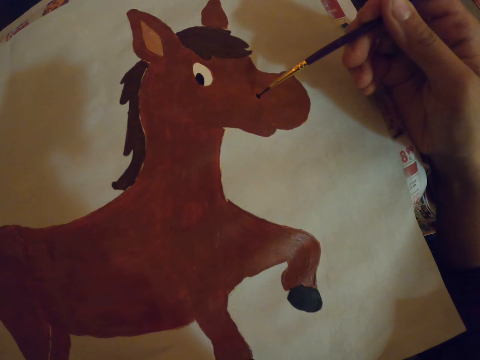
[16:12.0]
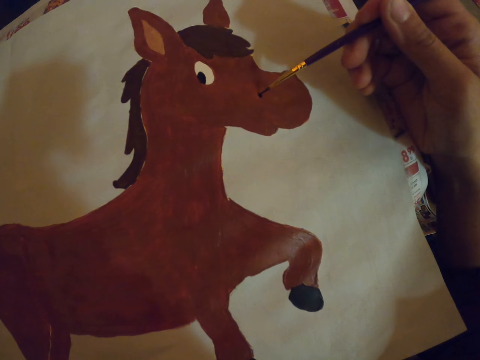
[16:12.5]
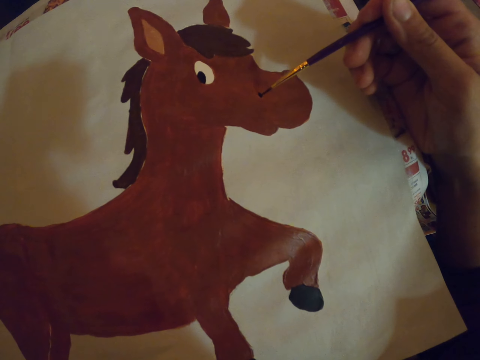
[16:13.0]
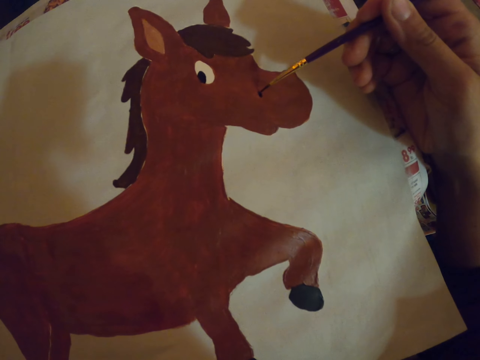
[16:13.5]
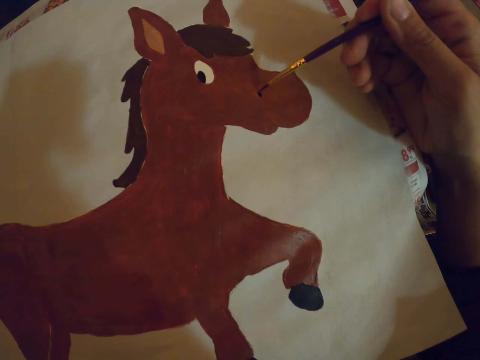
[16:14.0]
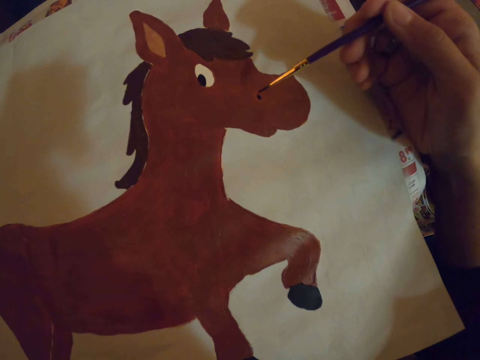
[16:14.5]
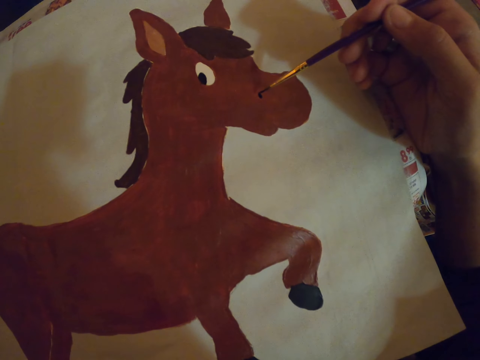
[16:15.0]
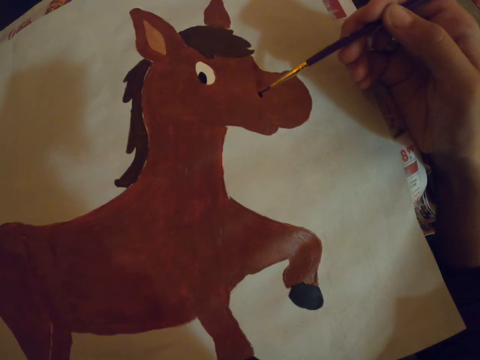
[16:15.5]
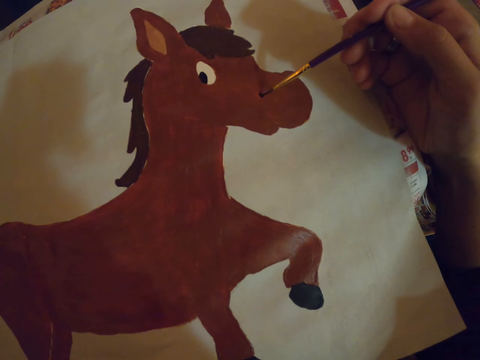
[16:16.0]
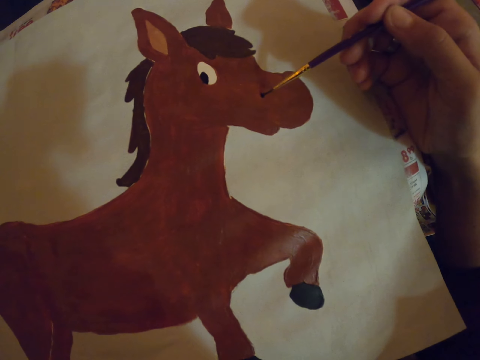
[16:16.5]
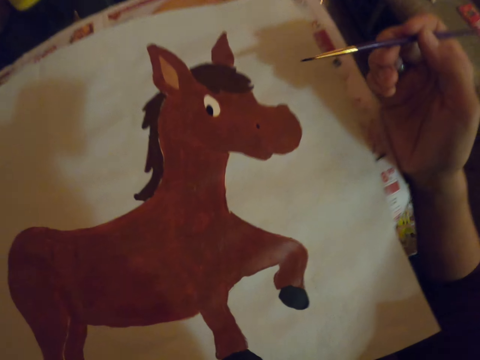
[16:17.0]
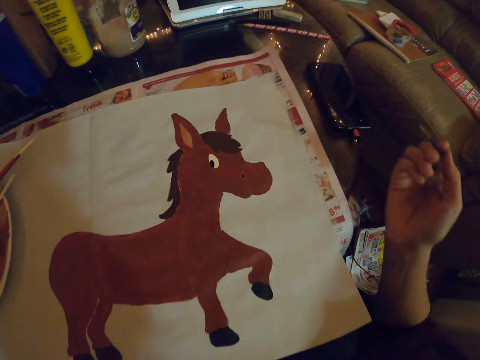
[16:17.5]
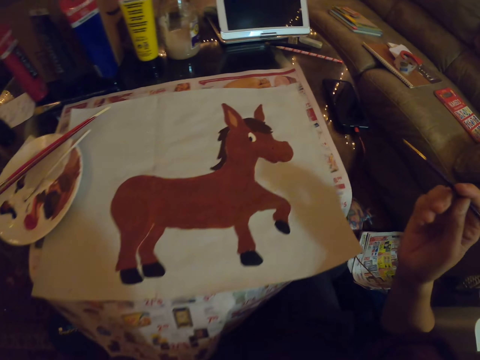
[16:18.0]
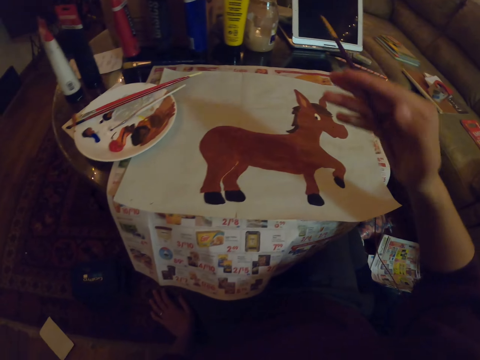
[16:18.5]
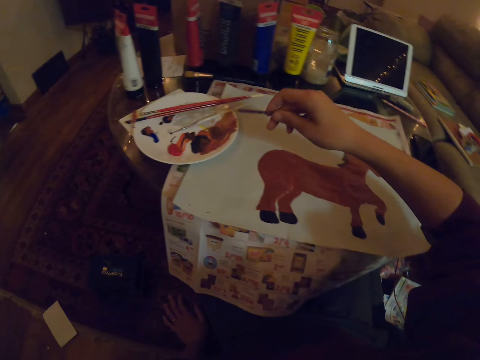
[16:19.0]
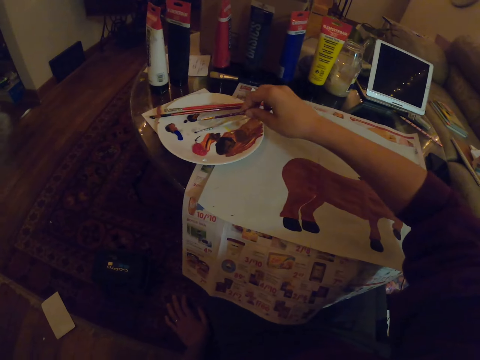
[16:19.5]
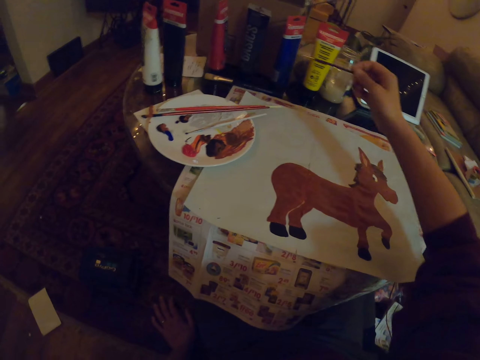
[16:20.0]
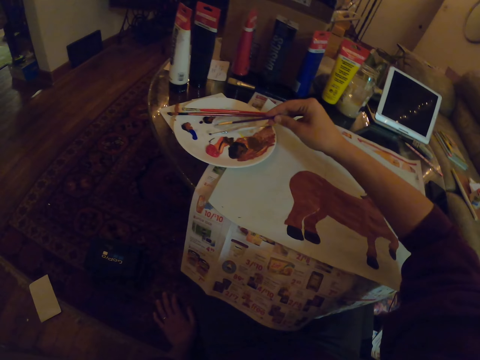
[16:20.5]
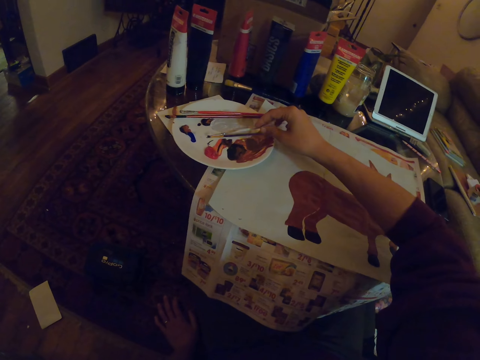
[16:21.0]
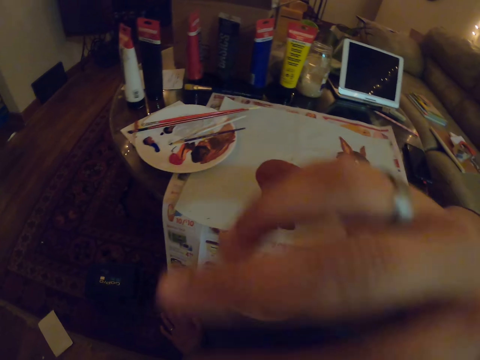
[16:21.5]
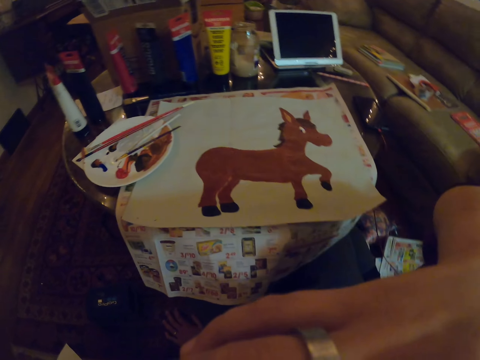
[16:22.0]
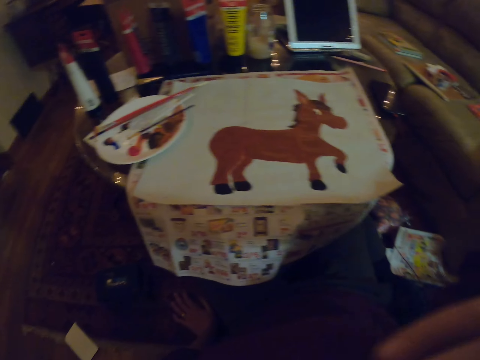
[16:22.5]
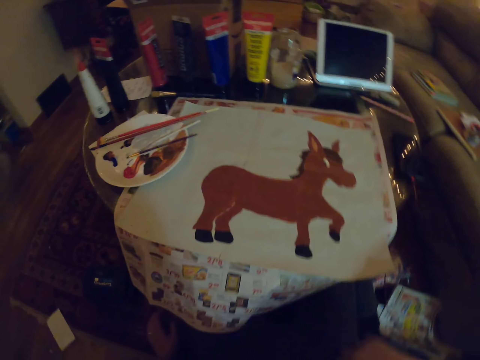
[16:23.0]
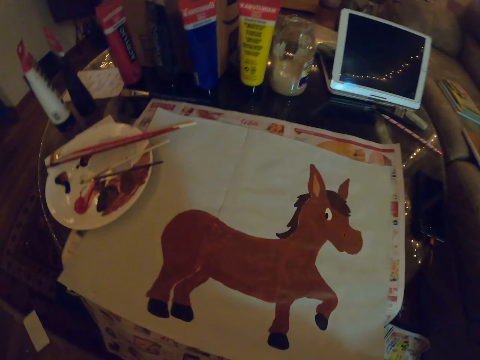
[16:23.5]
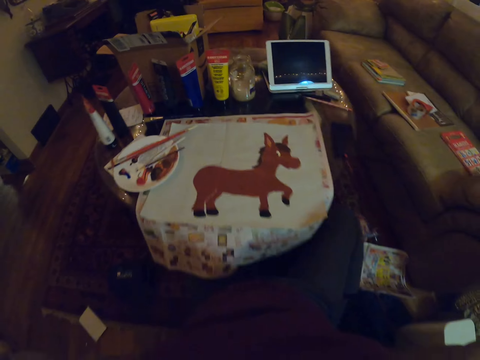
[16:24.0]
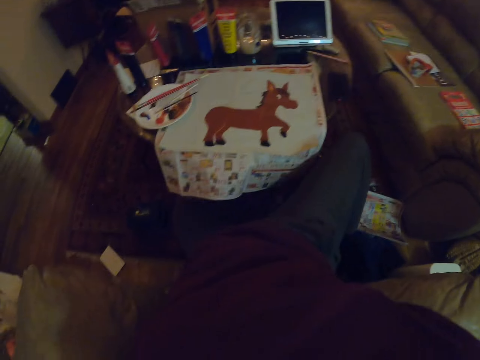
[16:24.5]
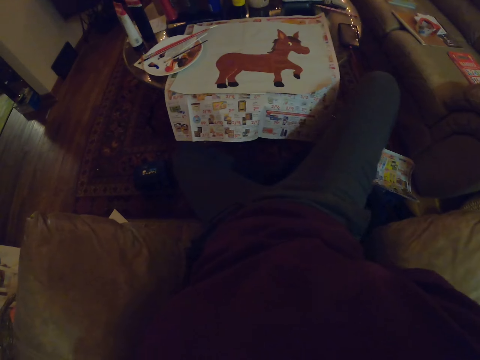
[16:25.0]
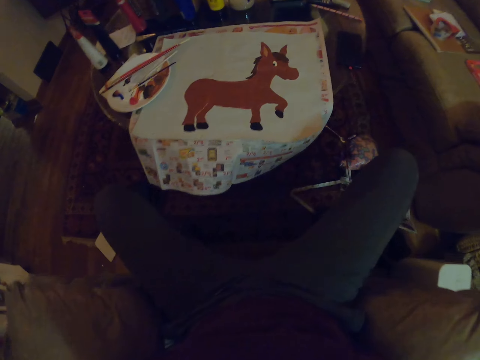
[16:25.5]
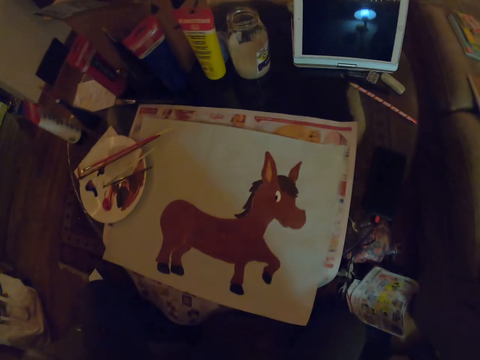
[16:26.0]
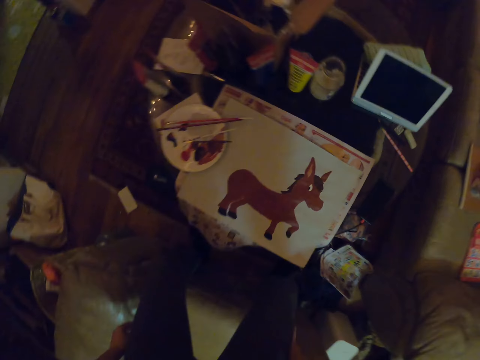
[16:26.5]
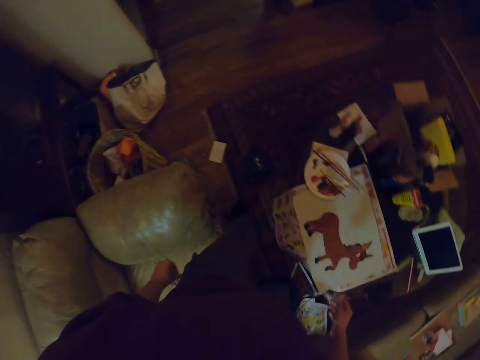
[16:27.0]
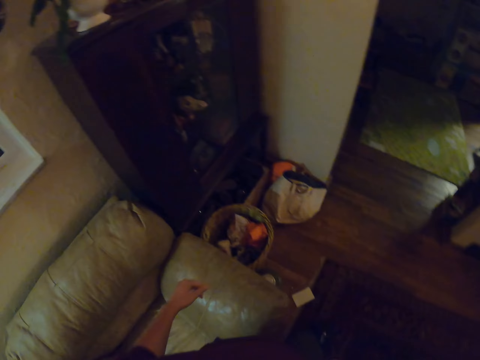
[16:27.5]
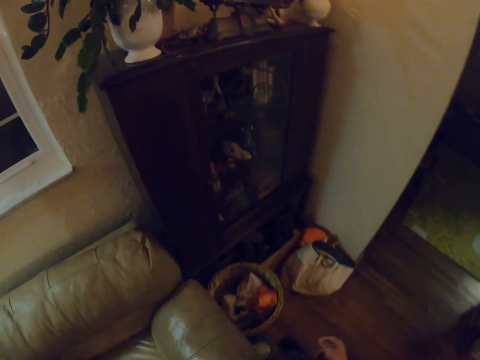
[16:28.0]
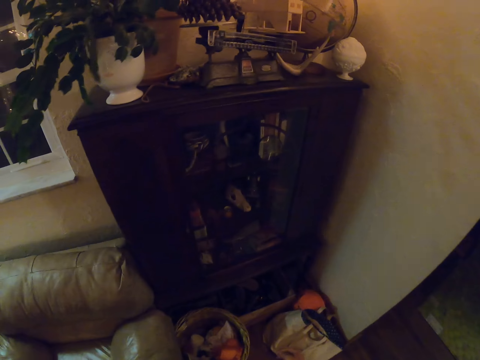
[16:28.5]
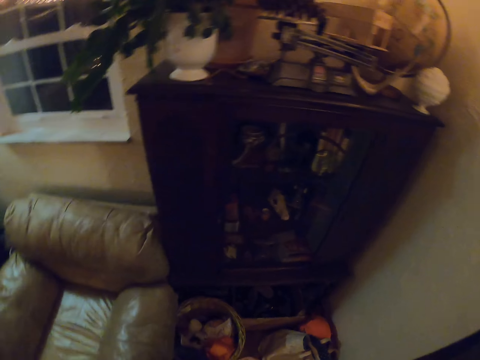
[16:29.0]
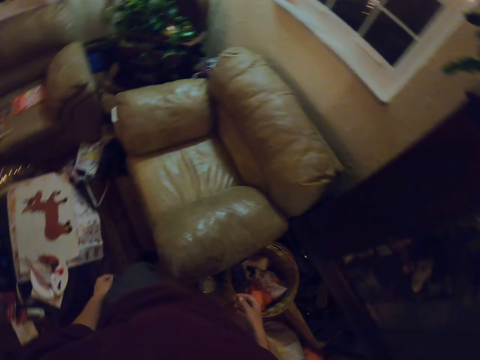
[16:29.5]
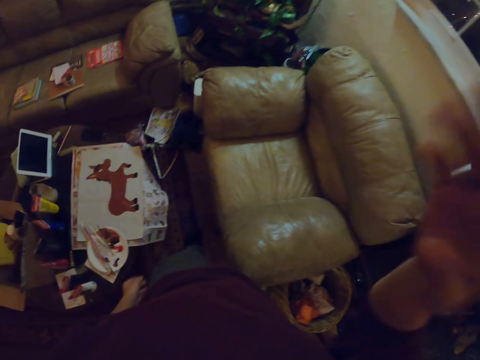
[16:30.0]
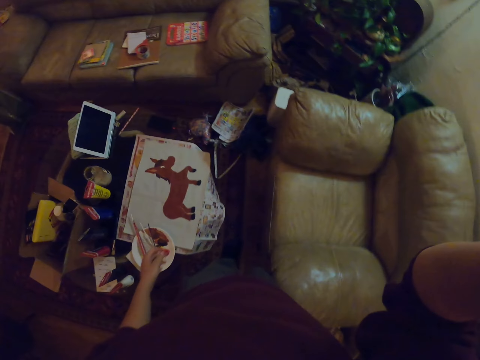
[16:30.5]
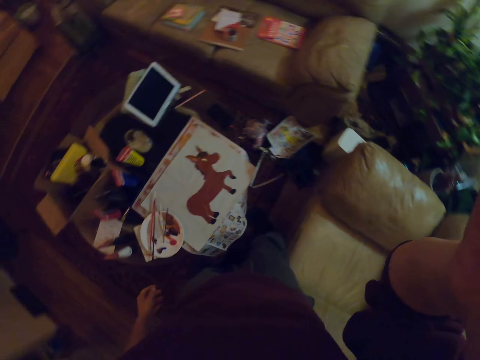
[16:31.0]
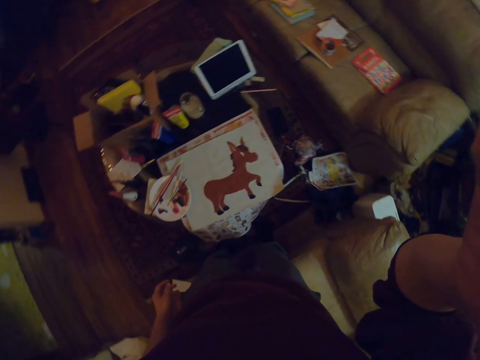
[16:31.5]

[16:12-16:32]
The camera wearer places a paint brush on a plate. They stand up on the chair and turn around.
